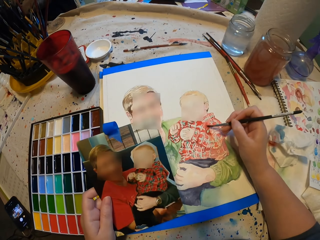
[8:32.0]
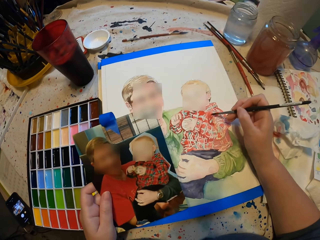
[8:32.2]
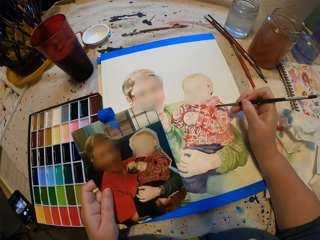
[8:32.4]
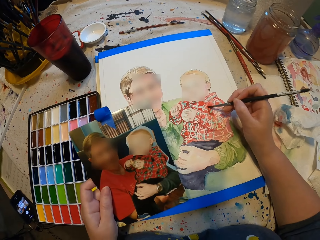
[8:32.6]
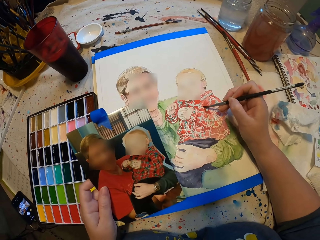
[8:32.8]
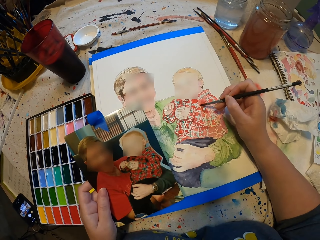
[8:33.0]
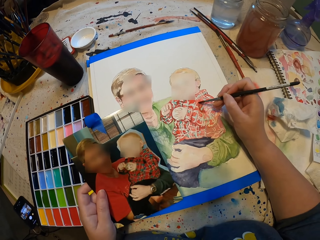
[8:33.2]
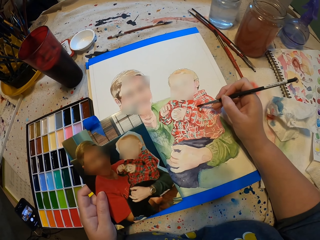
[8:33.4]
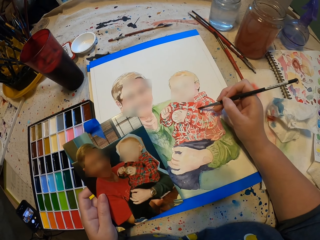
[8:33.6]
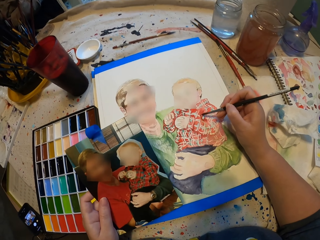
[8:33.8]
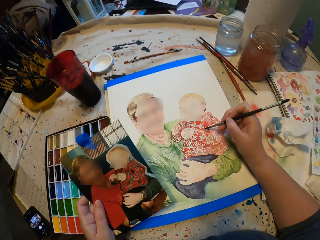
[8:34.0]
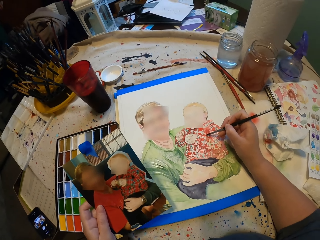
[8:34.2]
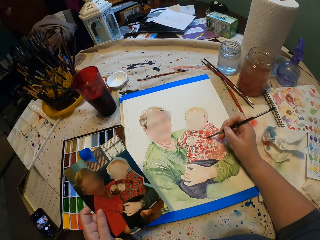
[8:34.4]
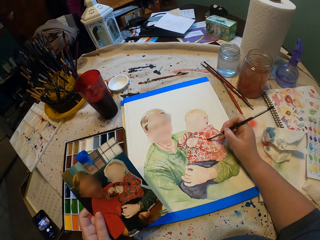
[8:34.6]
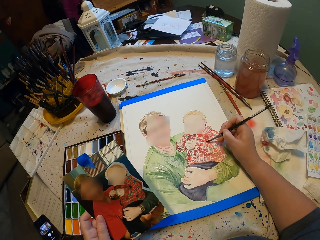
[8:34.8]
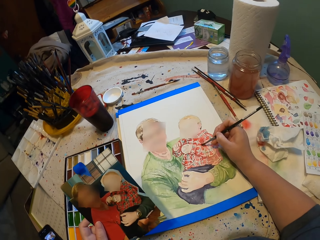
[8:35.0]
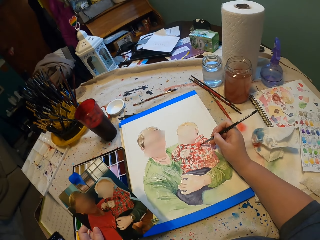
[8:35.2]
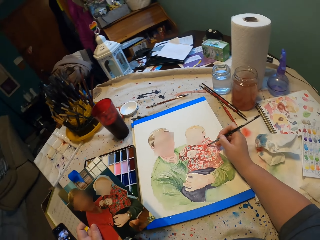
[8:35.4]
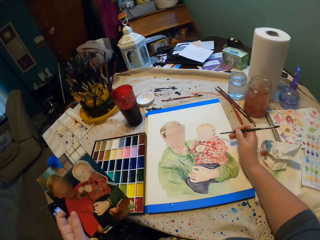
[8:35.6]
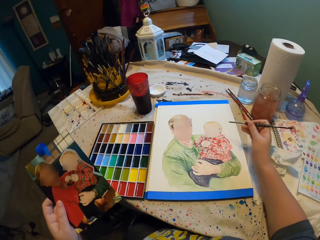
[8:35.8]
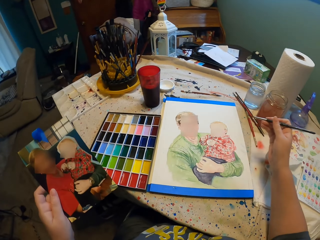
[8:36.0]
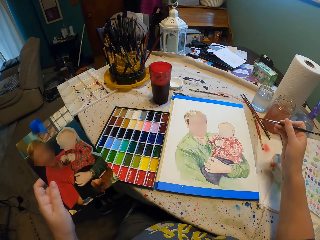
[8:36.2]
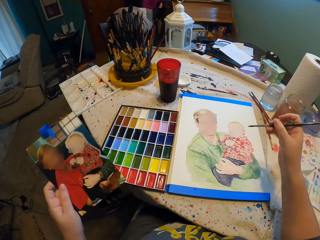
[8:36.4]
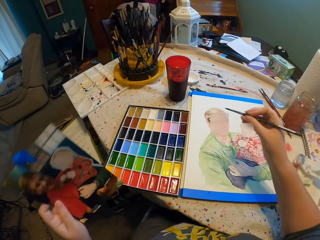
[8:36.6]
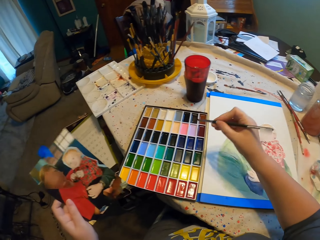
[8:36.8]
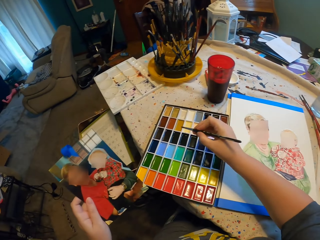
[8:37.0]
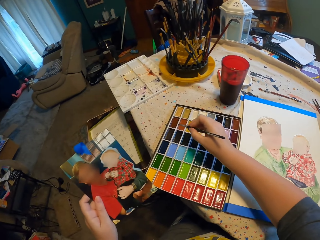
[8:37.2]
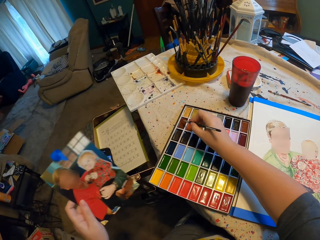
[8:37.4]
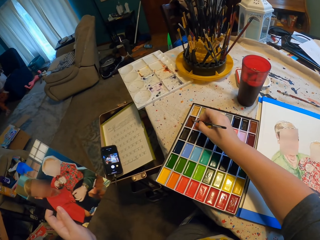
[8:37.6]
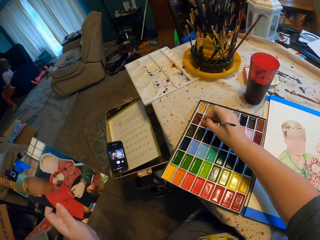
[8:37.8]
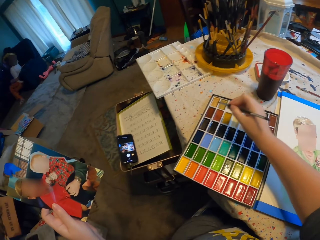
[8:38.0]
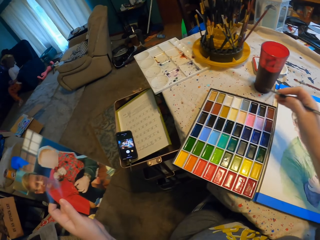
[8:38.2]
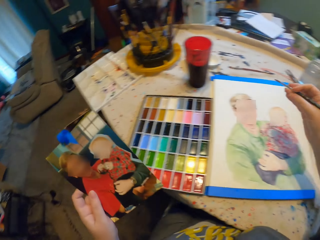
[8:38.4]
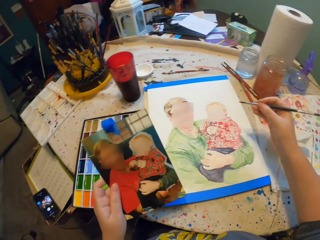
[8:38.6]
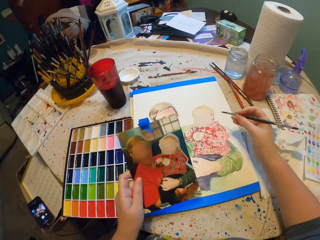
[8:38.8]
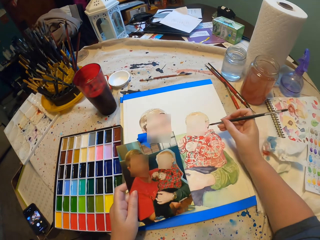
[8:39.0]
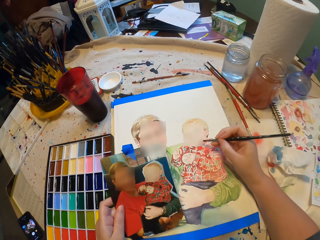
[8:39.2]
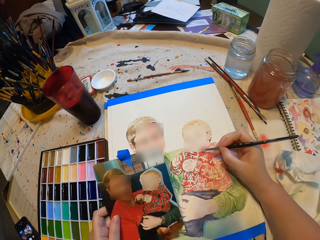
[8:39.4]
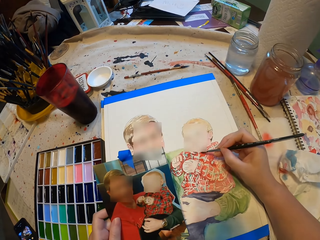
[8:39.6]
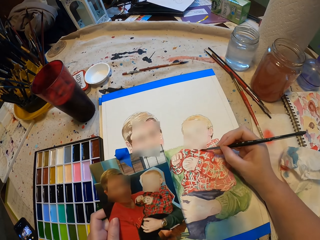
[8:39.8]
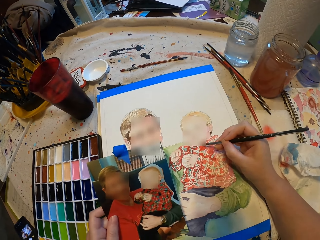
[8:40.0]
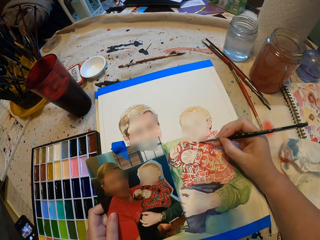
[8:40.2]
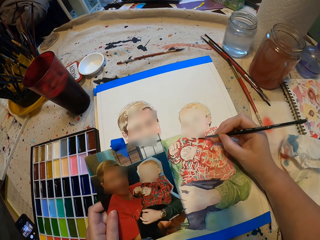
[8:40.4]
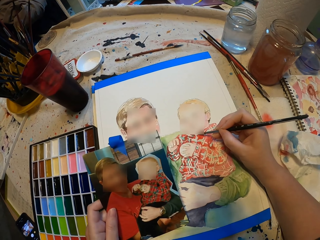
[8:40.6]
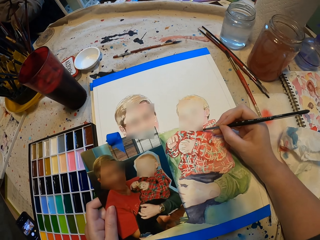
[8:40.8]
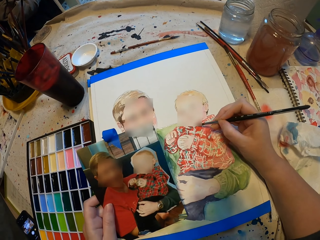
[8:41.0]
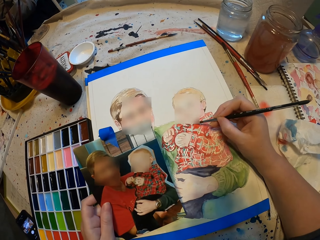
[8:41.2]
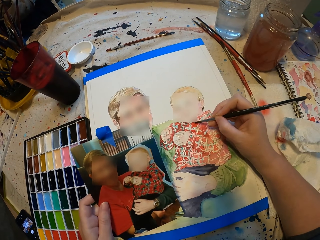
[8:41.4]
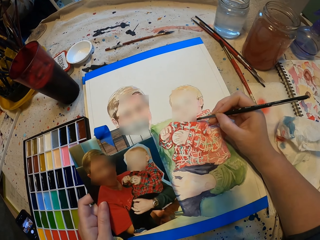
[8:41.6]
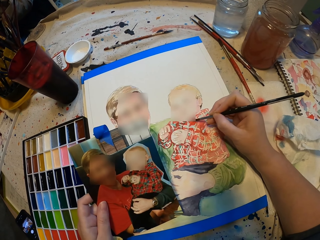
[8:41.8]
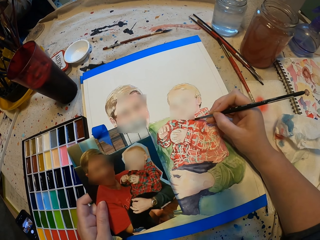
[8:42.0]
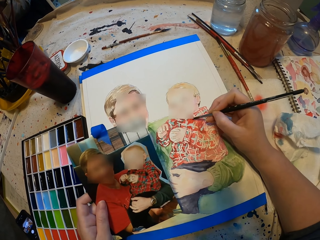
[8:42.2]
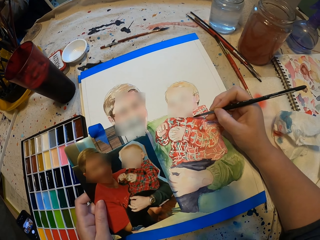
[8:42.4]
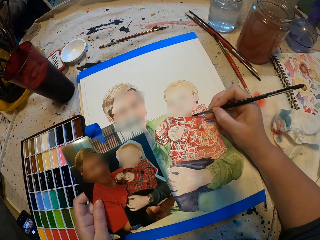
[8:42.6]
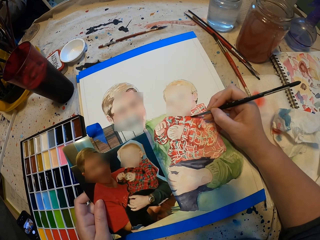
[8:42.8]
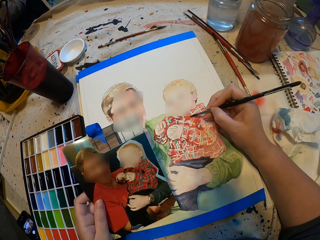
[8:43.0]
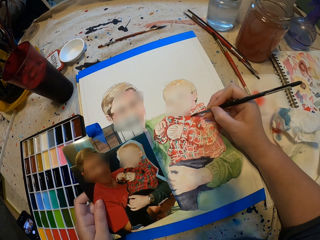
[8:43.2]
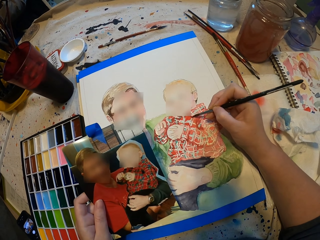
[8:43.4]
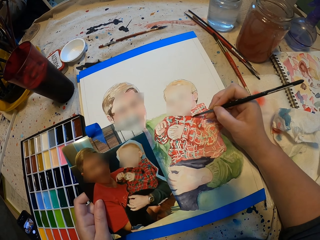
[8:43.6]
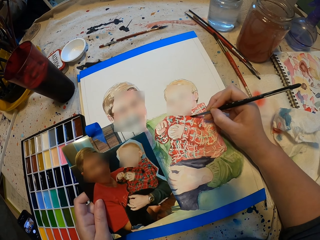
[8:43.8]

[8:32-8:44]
The camera wearer stares at a painting. They dip the paint brush in water. They paint.

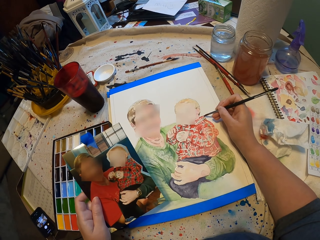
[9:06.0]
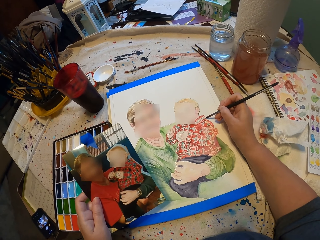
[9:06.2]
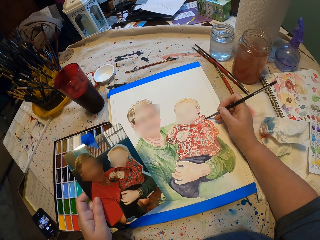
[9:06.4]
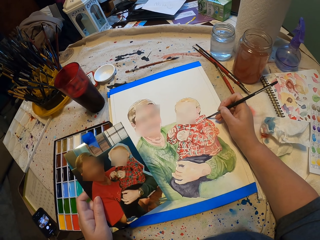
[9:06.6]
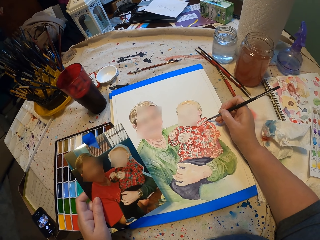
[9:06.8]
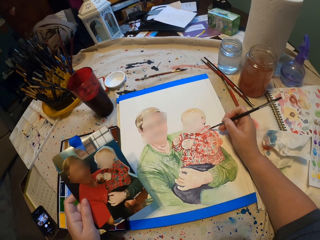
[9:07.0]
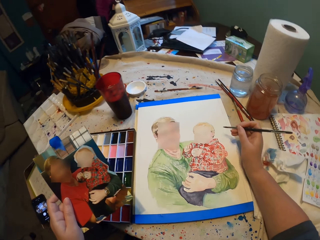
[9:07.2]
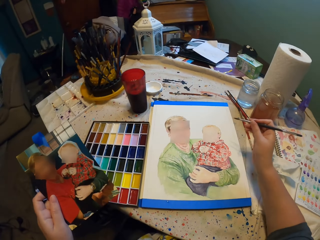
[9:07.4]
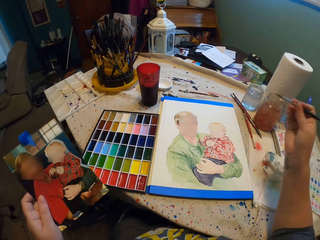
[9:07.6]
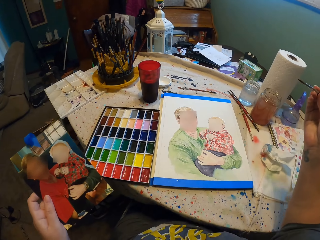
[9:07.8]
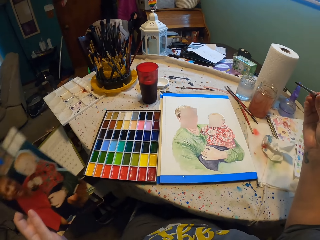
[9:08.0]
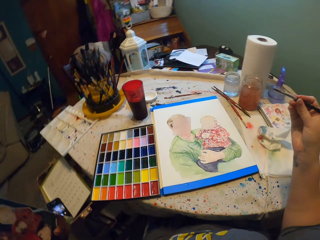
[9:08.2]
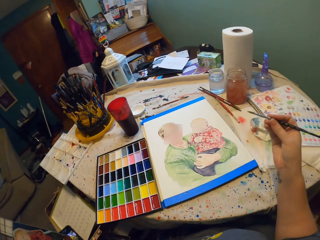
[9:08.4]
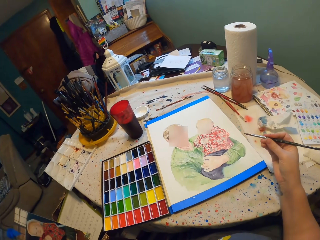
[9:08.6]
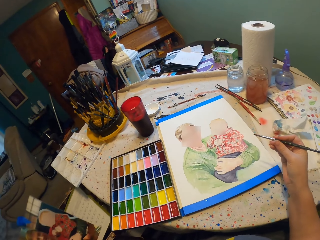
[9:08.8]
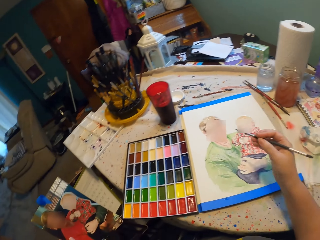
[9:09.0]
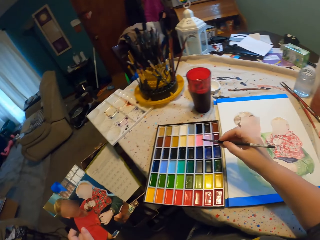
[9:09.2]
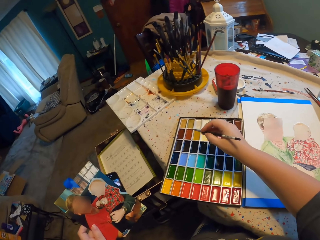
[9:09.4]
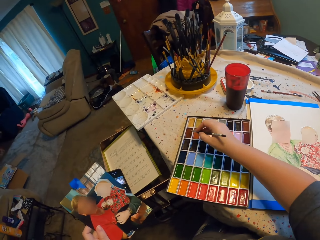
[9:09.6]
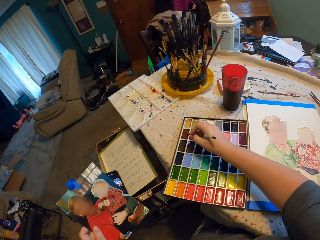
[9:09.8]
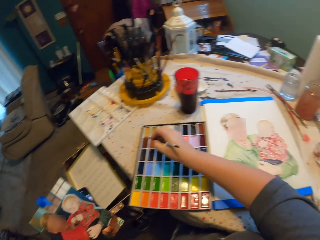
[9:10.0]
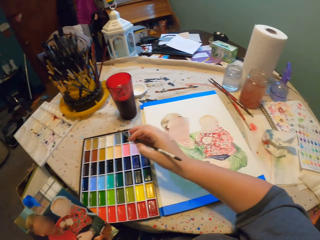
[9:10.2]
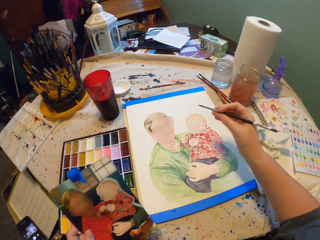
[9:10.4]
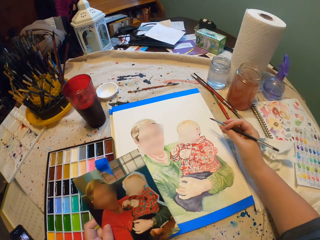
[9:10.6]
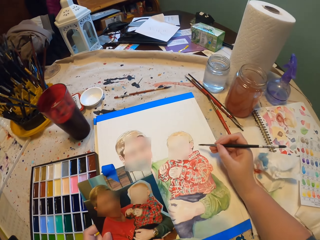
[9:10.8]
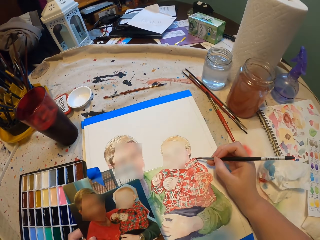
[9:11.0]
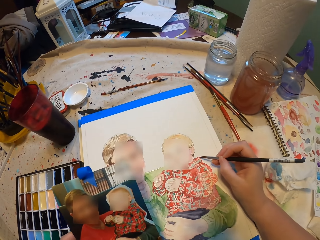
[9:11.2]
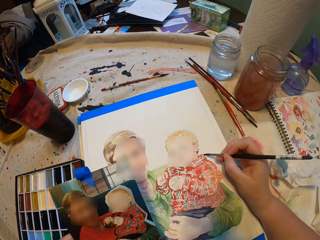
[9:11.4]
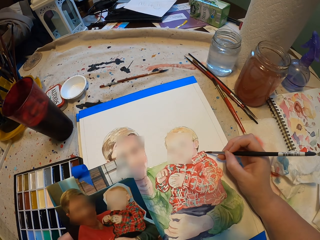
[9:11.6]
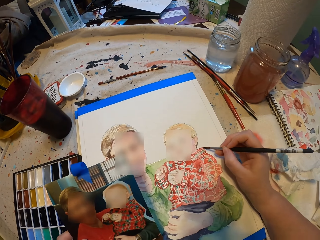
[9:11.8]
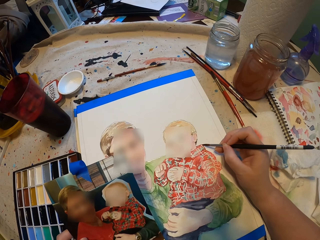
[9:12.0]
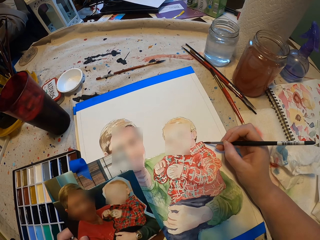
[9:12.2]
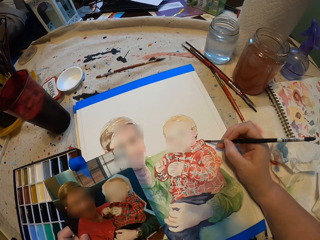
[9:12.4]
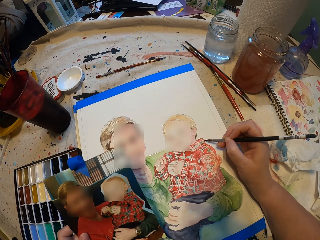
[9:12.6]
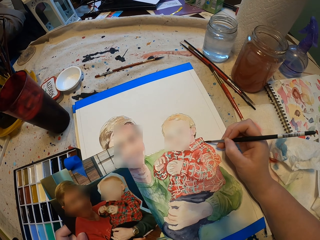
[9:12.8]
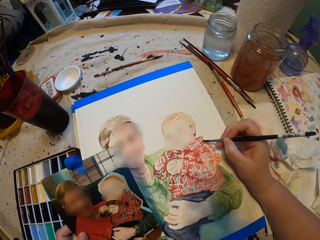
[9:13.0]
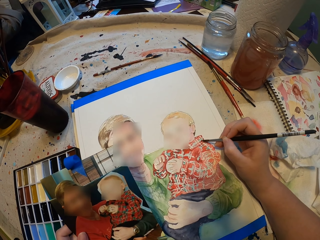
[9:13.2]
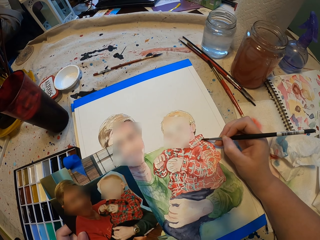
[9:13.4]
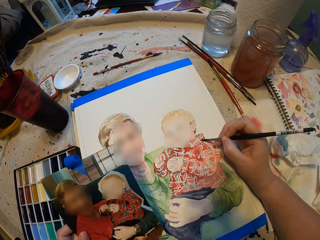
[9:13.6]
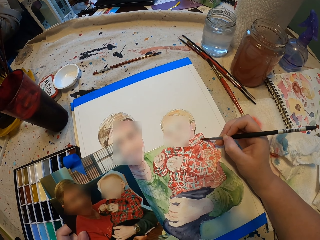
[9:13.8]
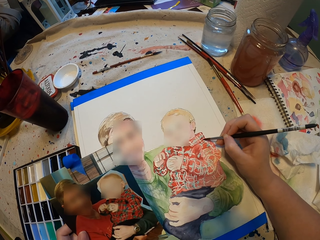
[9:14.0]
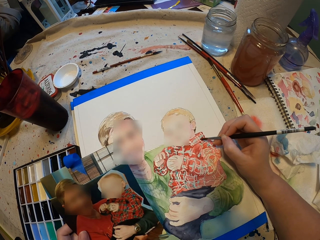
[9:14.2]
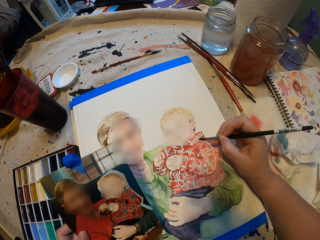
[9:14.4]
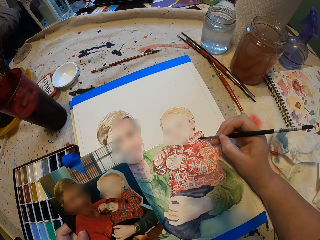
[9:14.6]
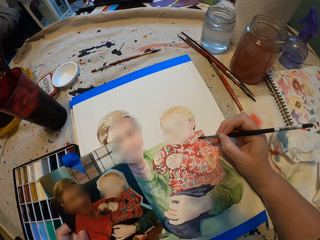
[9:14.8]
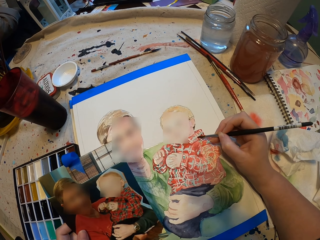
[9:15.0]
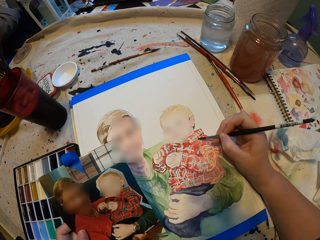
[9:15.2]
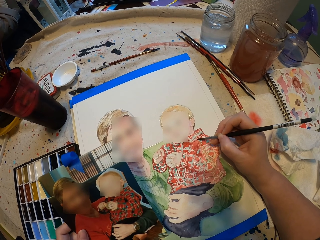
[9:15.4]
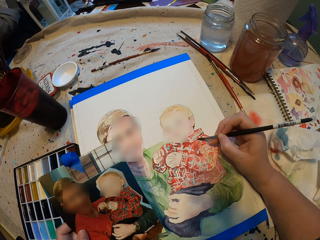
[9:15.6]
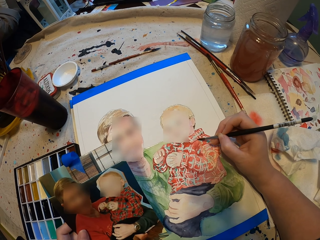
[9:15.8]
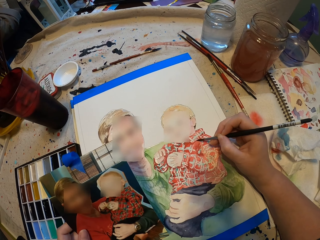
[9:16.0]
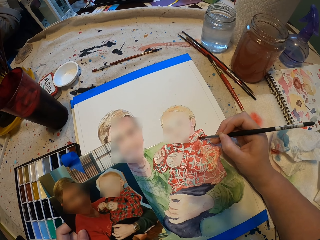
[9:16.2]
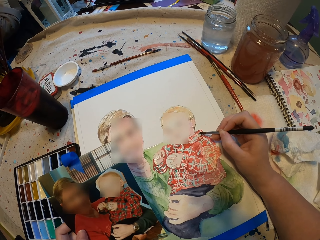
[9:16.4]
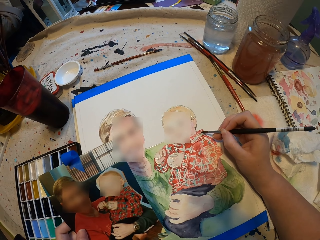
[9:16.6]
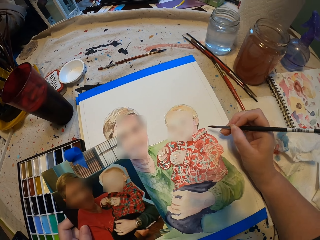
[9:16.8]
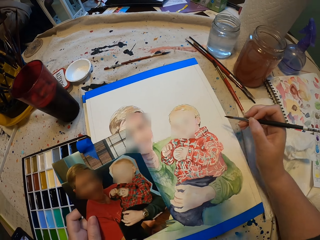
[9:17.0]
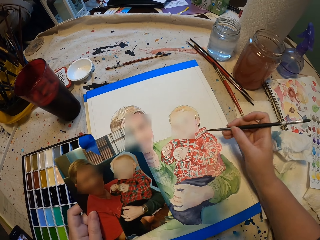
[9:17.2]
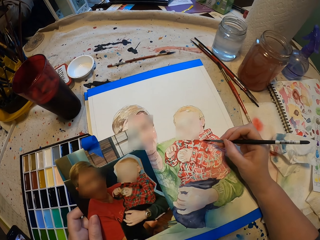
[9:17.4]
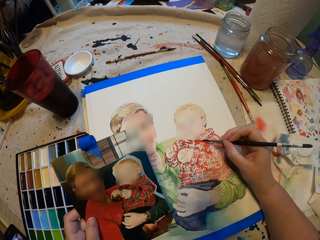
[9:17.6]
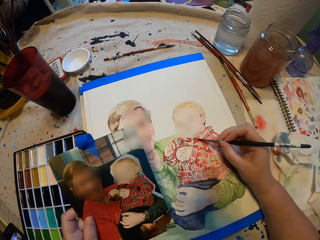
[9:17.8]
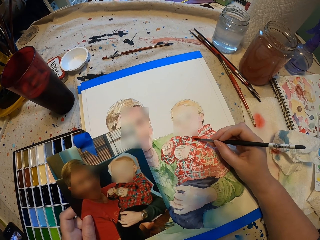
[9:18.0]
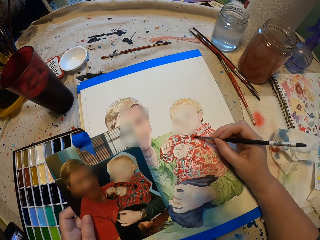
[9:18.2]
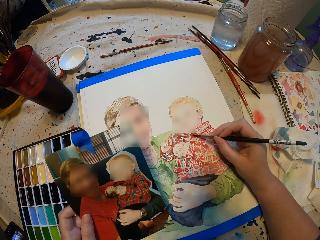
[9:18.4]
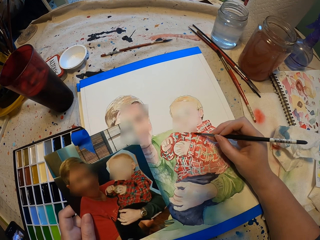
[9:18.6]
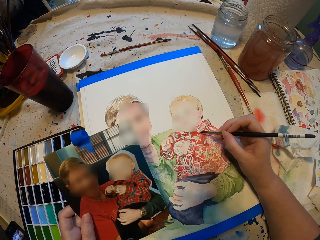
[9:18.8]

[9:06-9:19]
The camera wearer stares at a painting. They dip the paint brush in water. They paint.
